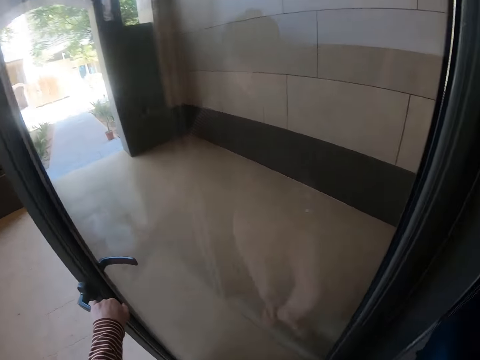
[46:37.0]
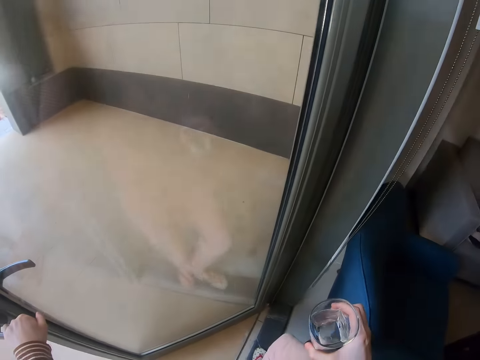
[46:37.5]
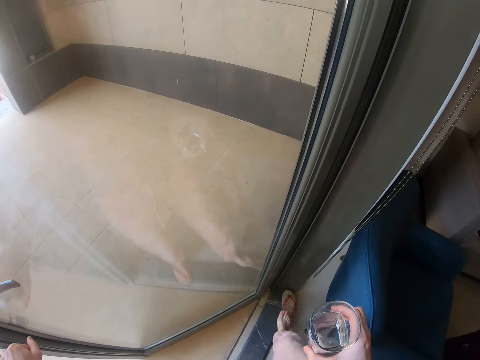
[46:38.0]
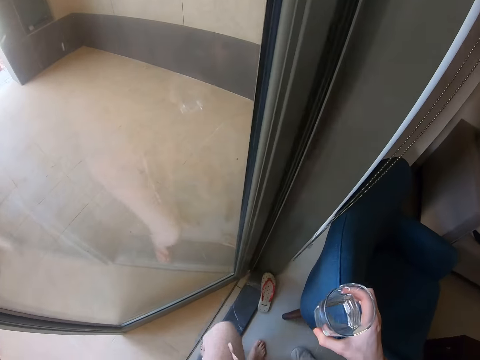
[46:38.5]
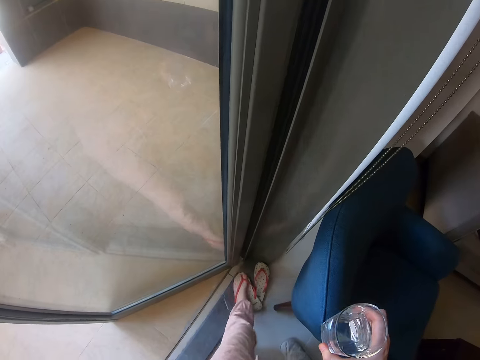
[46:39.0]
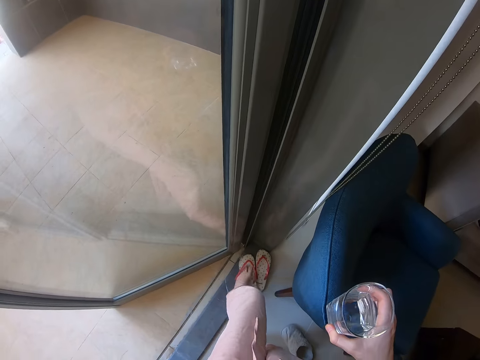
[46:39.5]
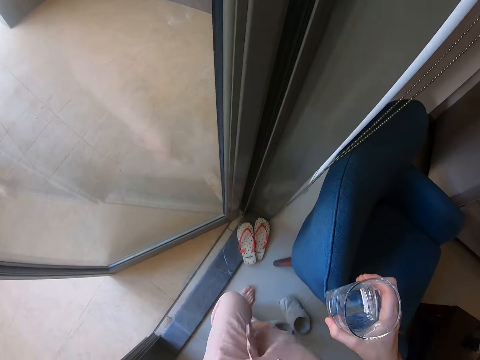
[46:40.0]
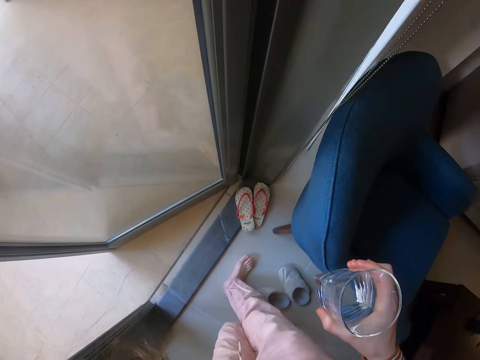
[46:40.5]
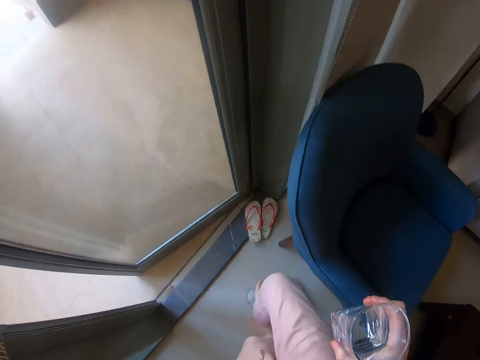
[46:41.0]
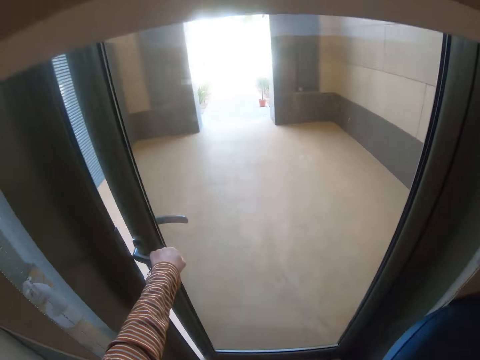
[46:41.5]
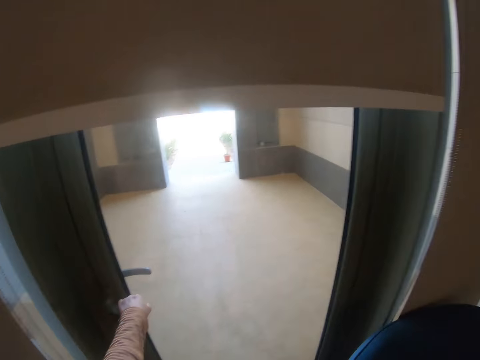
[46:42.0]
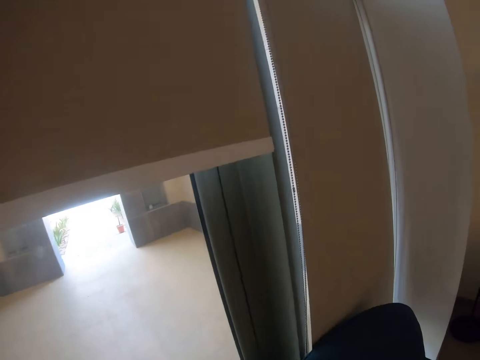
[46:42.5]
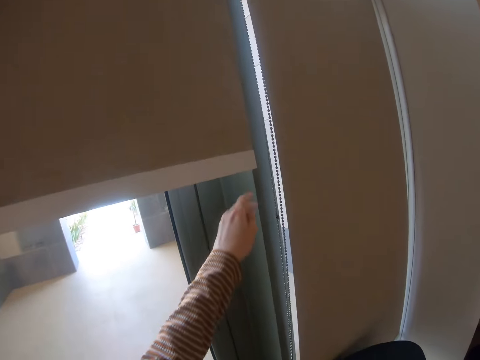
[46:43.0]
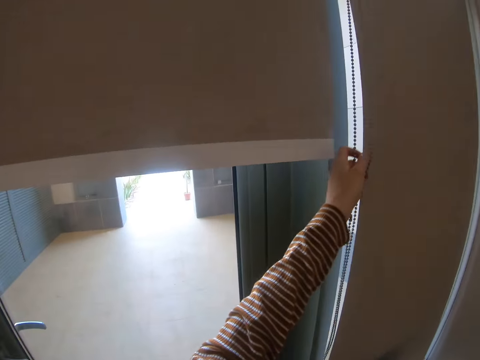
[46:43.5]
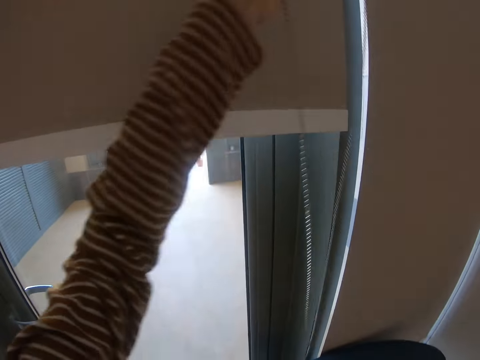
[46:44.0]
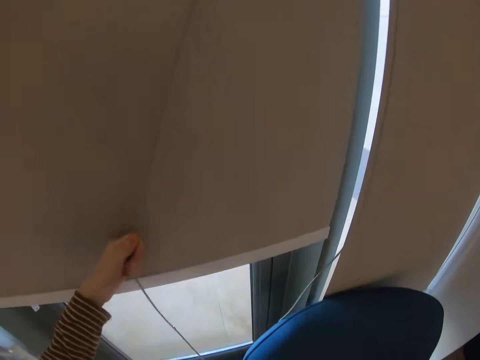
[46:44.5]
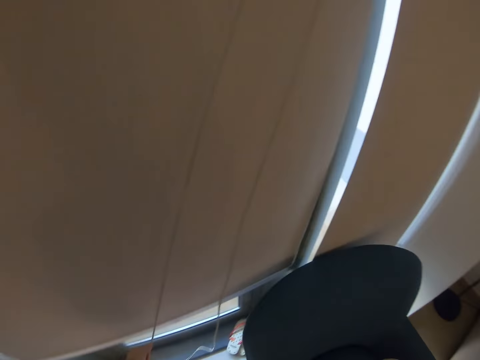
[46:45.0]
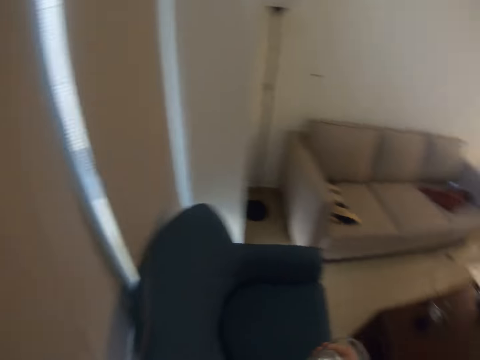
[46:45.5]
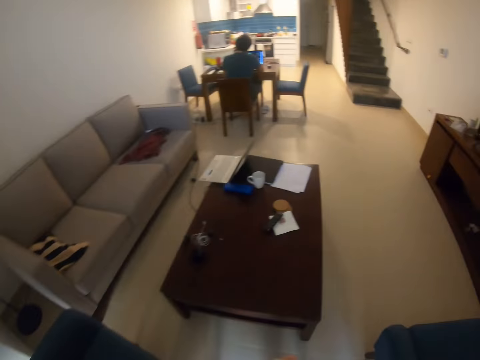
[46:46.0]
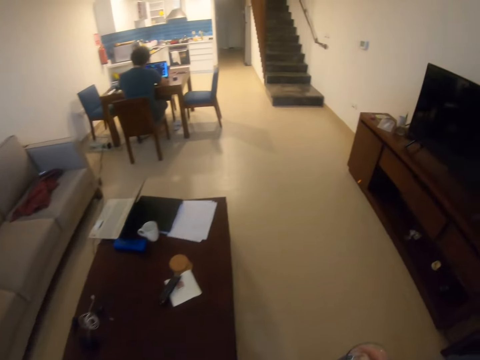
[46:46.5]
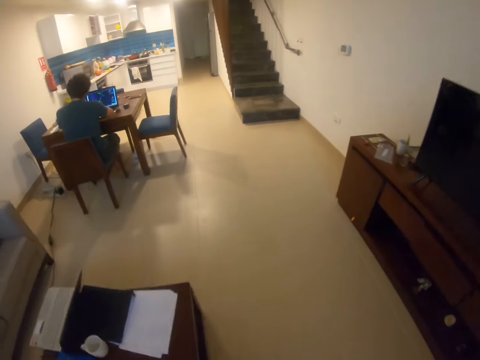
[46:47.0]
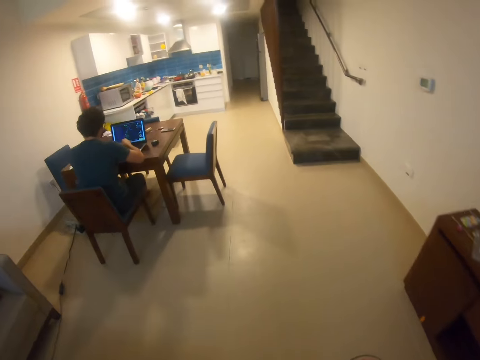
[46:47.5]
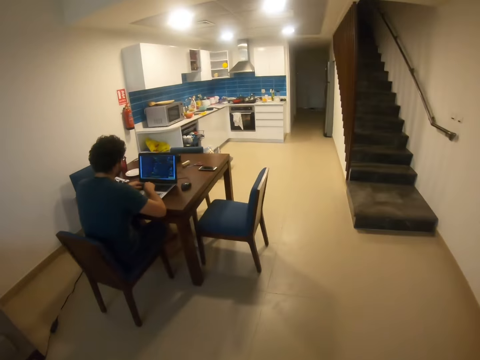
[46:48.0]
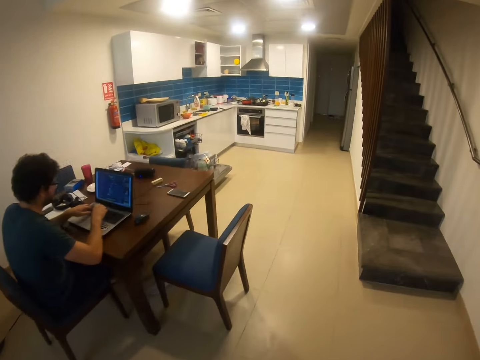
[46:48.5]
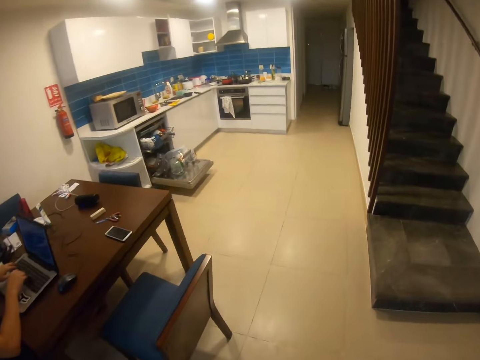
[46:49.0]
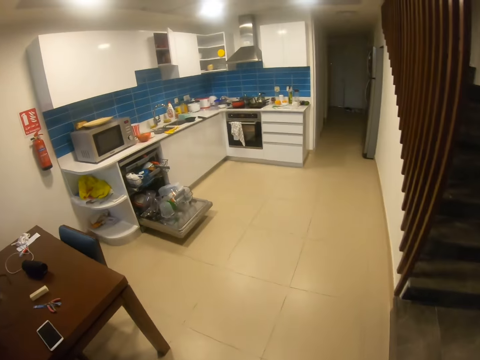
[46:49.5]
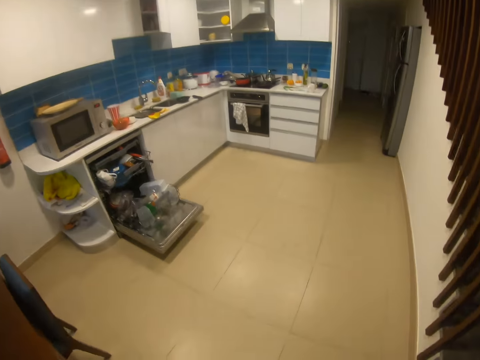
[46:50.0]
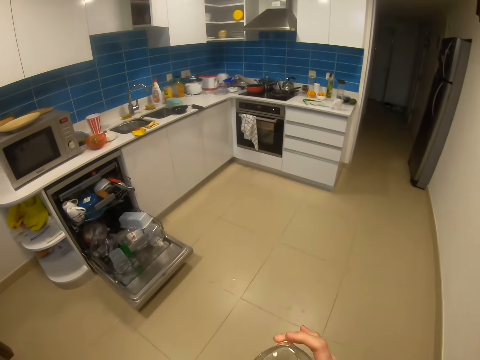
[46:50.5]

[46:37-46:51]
The camera wearer removes the slippers. They close the door with the left hand. They close the door curtain. They hold a thread with the left hand and pull the thread with the left hand. They look around. They walk around the room.

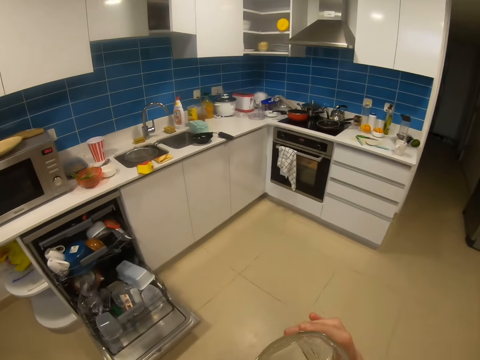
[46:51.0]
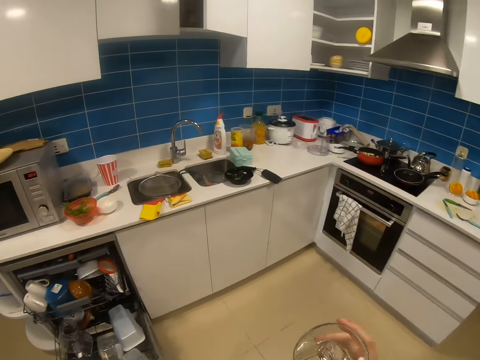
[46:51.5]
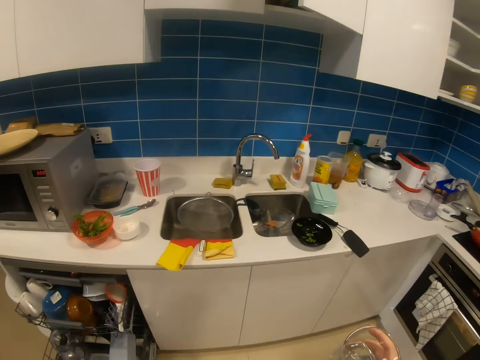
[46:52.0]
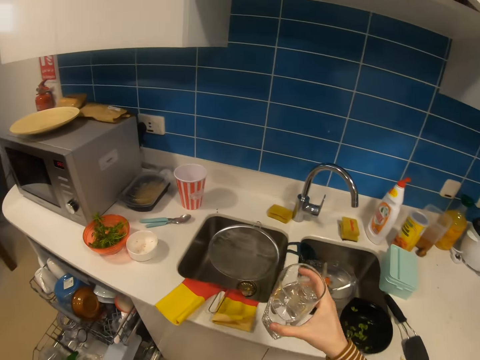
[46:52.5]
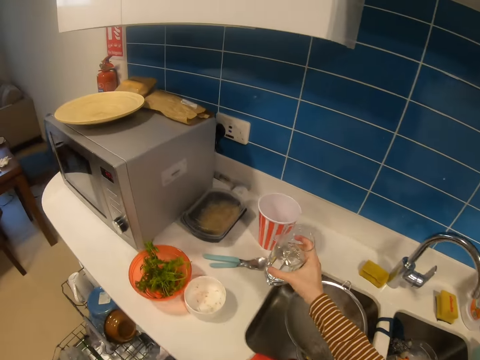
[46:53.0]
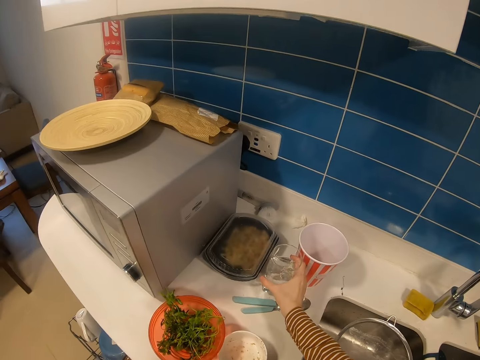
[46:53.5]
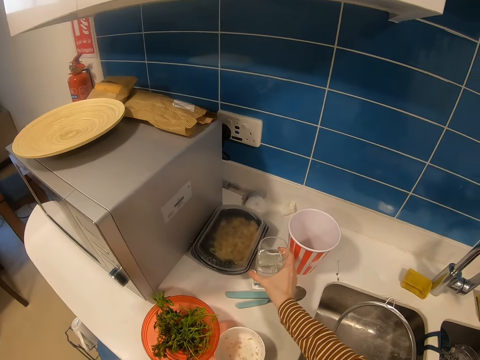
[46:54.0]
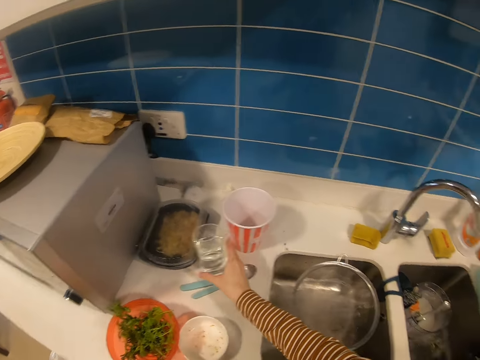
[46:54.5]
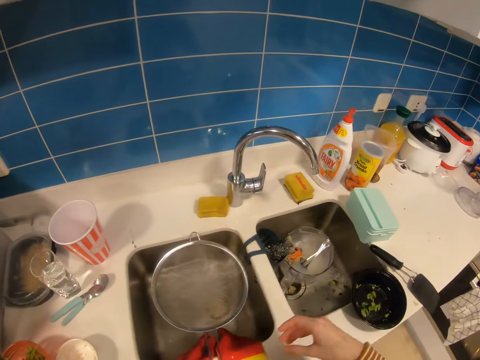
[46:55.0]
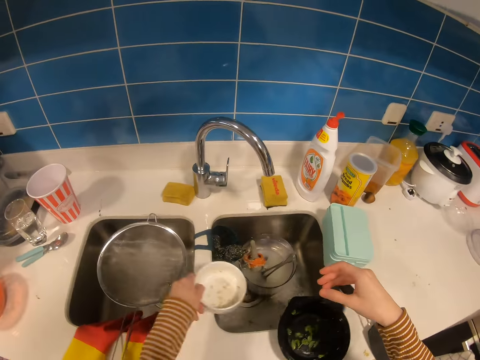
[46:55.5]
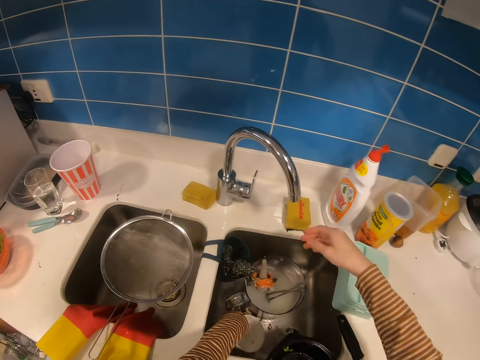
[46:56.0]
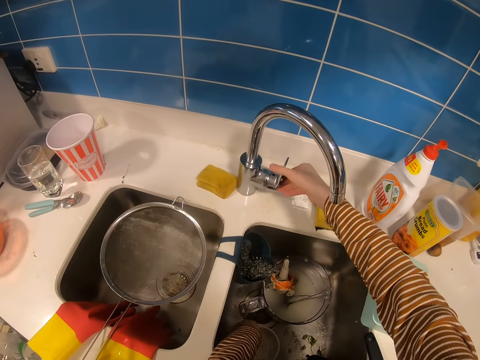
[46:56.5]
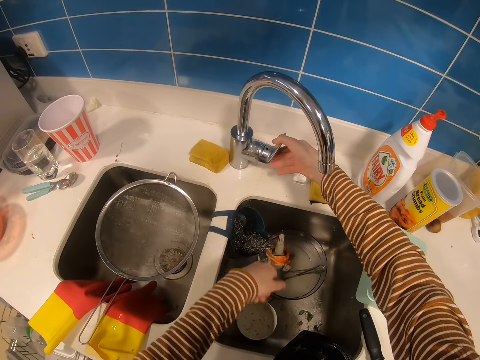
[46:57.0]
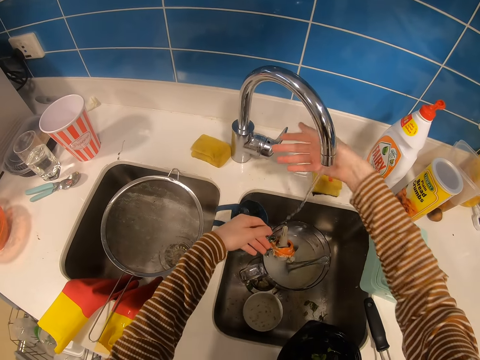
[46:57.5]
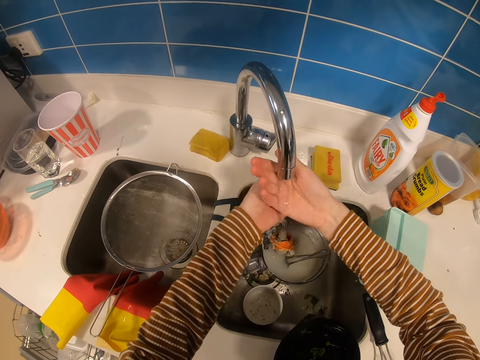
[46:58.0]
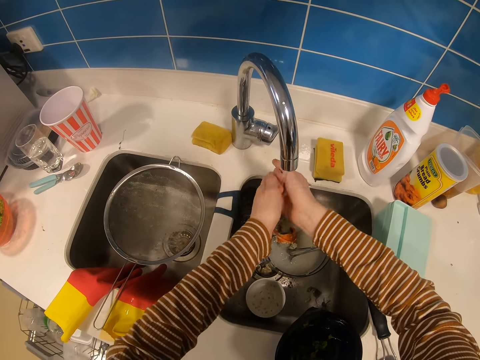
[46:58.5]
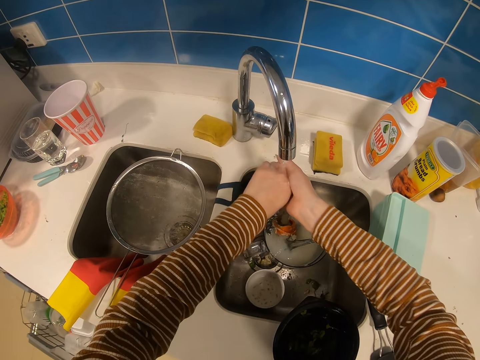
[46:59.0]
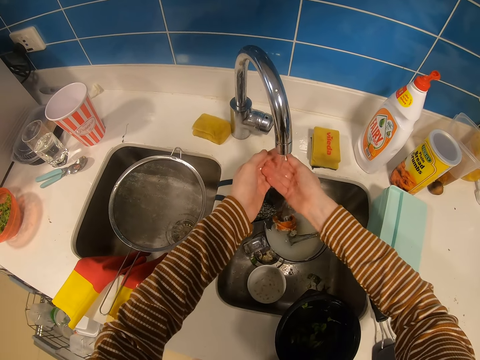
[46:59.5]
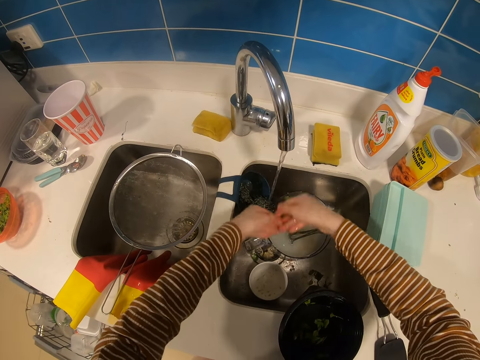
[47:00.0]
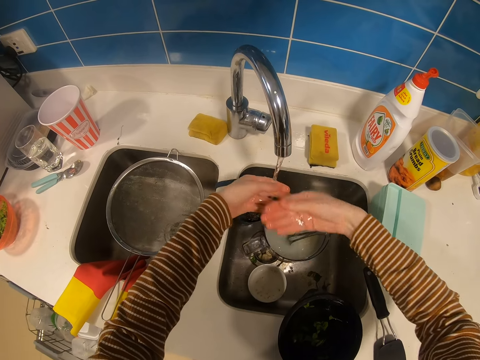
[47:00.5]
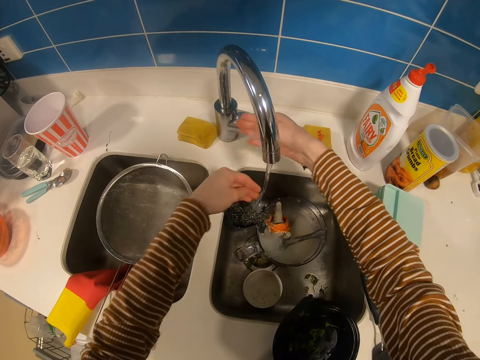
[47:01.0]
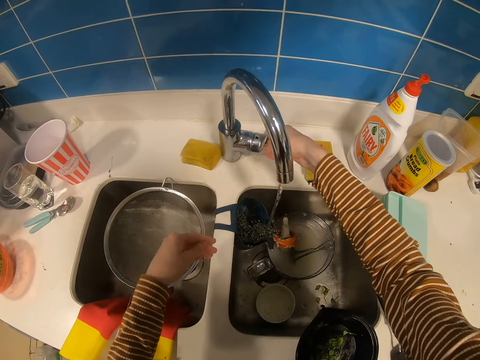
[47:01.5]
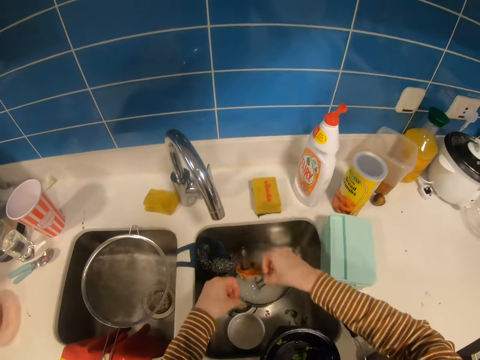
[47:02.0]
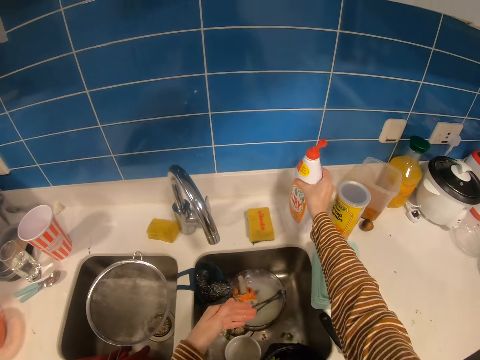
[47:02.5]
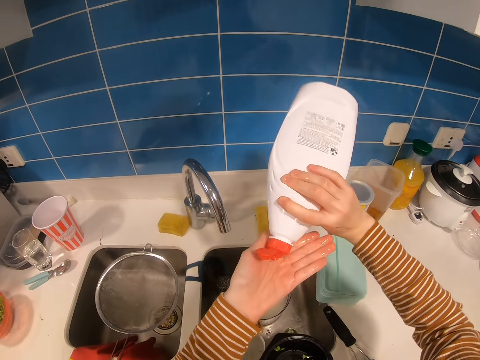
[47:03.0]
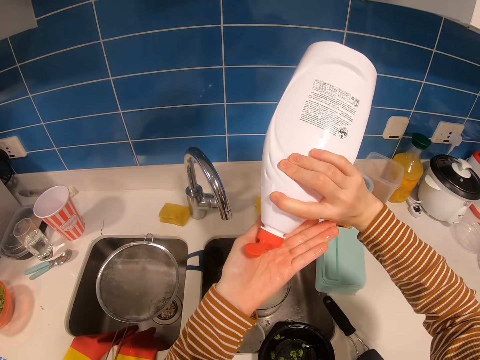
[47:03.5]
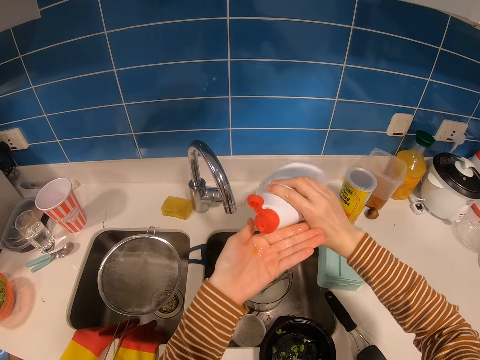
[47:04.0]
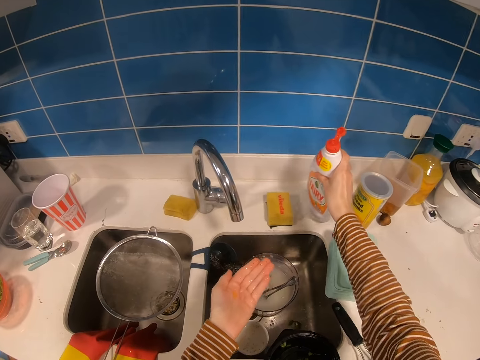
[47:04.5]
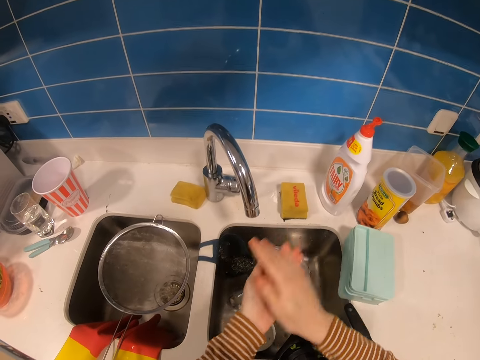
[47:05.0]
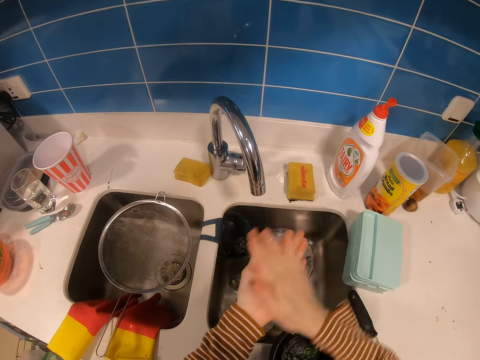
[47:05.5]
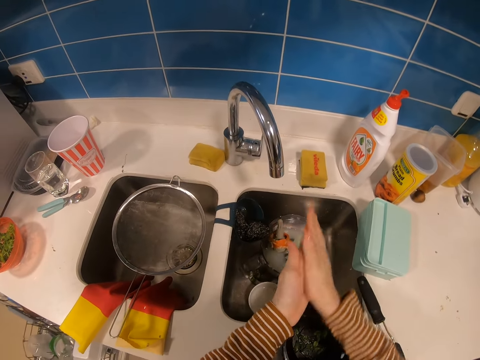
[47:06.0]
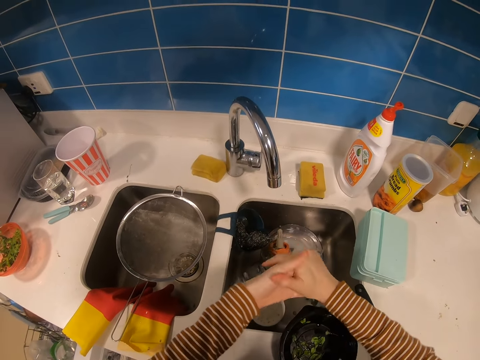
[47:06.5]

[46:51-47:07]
The camera wearer puts down the glass on the counter top. They pick up a small dish with the left hand. They place the small dish in the sink. They open the water tap with the right hand. They wash the hands in the tap. They close the water tap with the right hand. They pick up the liquid soap with the right hand. They pour soap on the left hand with the right hand. They place the liquid soap on the counter top. They rub together the hands. They wash the hands with soap.
